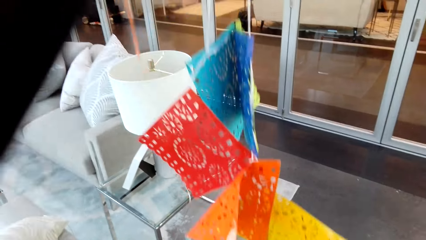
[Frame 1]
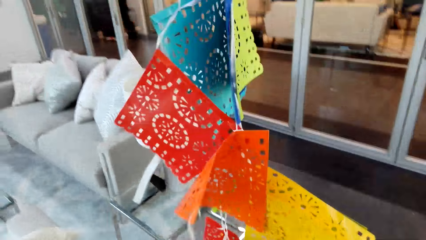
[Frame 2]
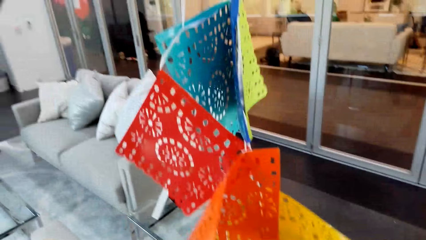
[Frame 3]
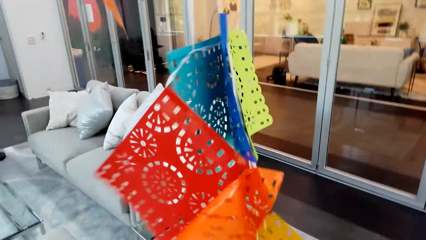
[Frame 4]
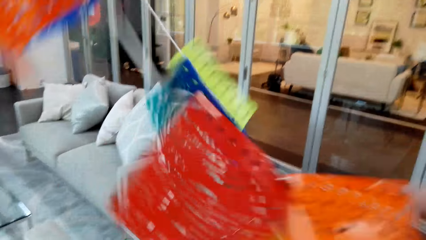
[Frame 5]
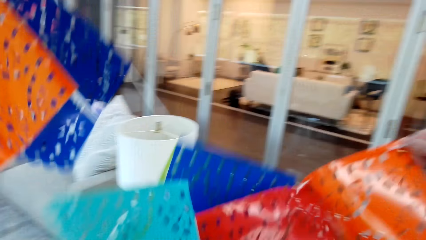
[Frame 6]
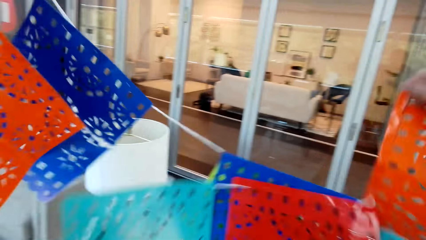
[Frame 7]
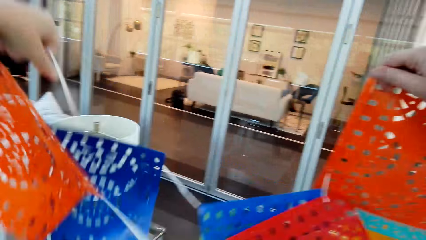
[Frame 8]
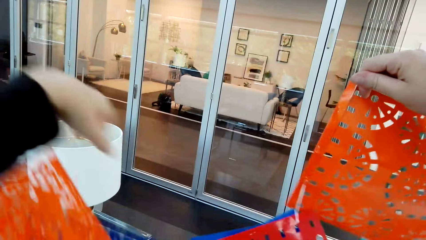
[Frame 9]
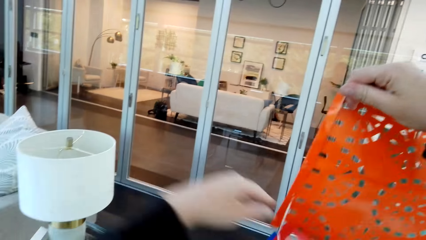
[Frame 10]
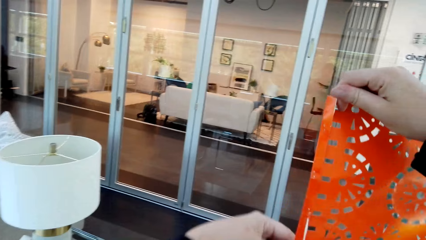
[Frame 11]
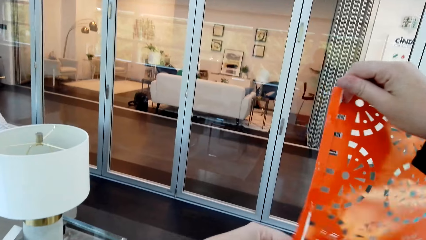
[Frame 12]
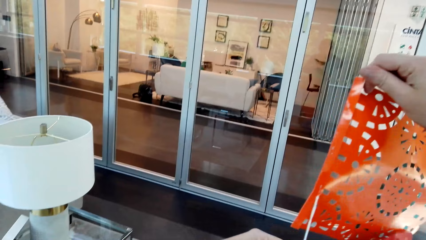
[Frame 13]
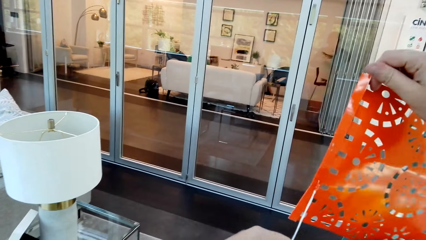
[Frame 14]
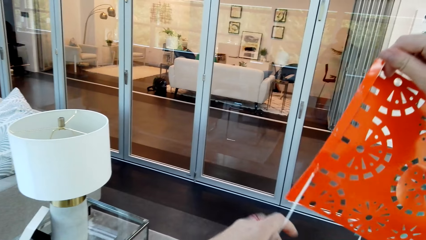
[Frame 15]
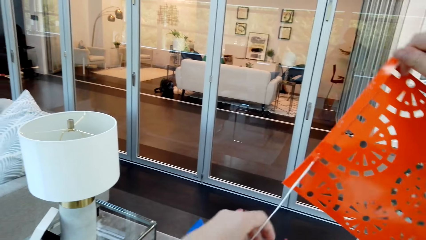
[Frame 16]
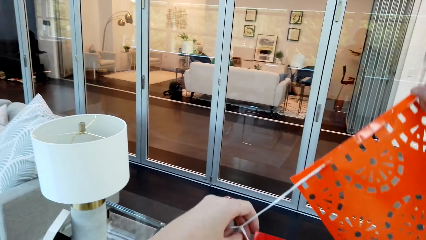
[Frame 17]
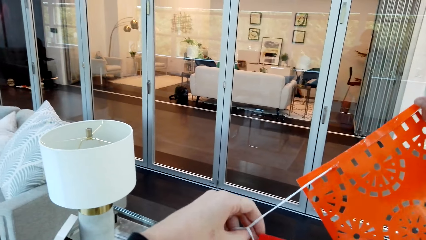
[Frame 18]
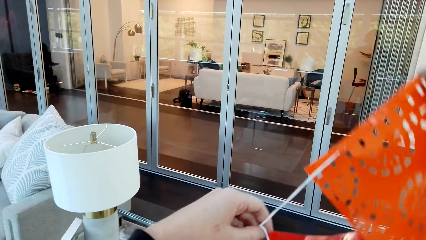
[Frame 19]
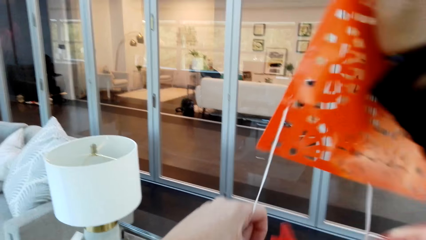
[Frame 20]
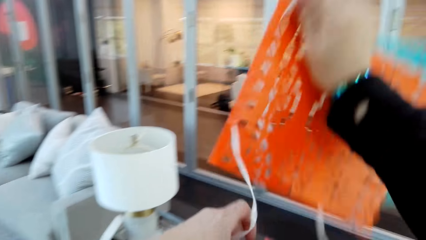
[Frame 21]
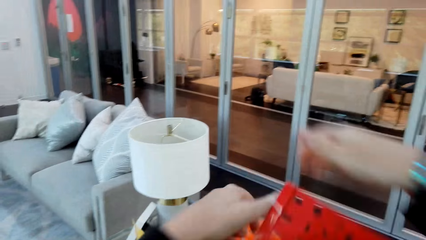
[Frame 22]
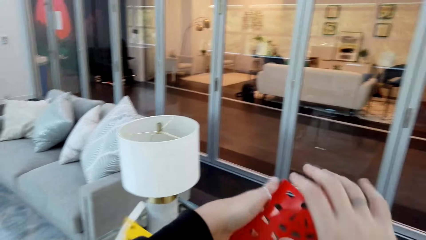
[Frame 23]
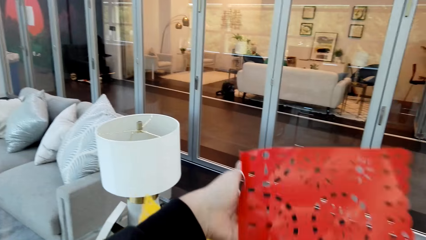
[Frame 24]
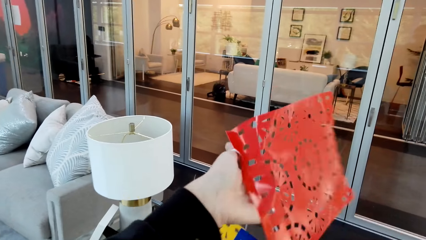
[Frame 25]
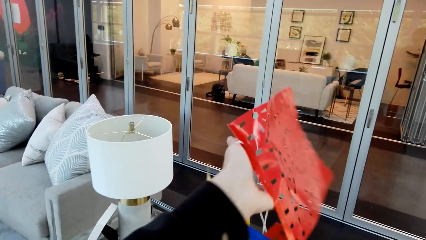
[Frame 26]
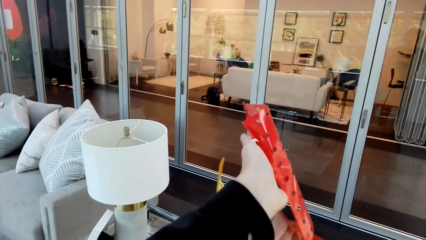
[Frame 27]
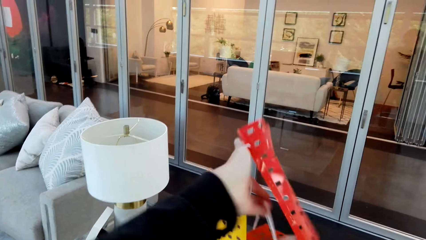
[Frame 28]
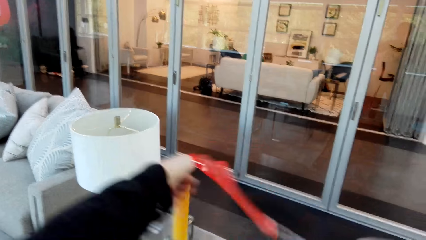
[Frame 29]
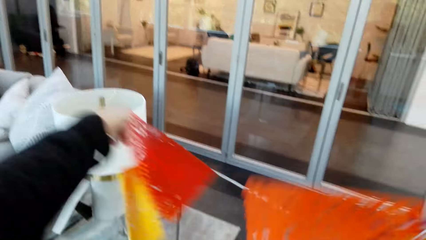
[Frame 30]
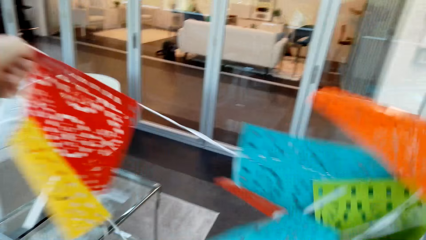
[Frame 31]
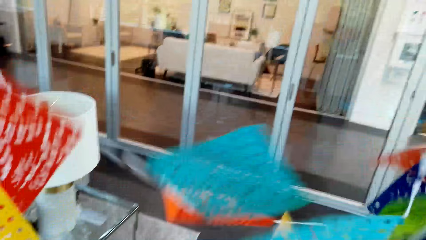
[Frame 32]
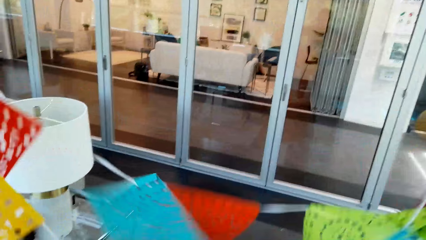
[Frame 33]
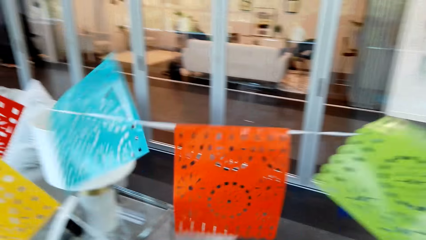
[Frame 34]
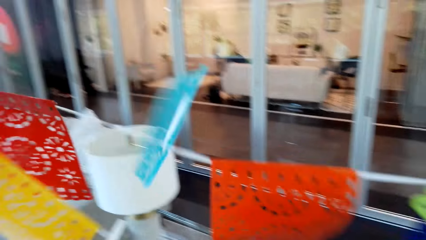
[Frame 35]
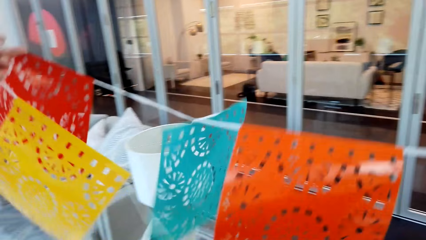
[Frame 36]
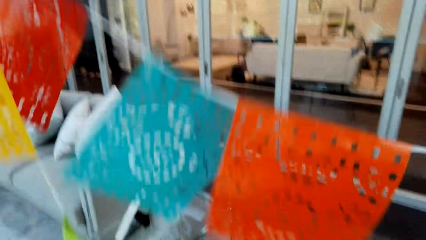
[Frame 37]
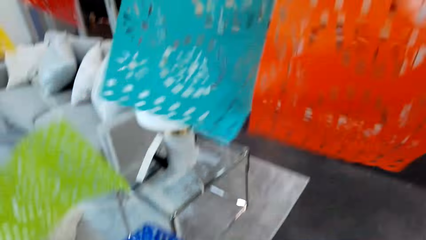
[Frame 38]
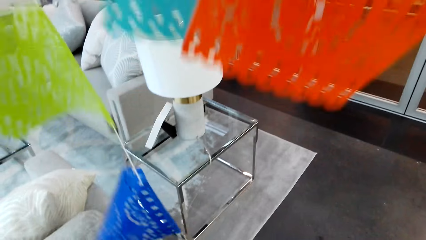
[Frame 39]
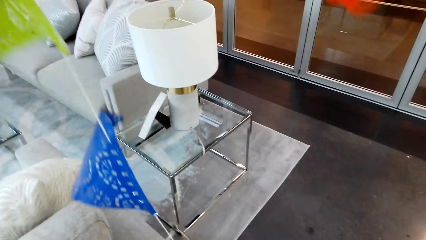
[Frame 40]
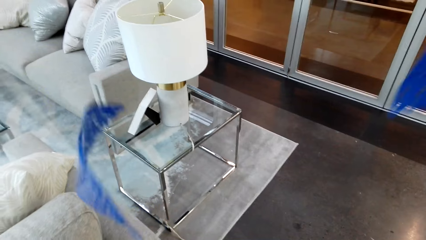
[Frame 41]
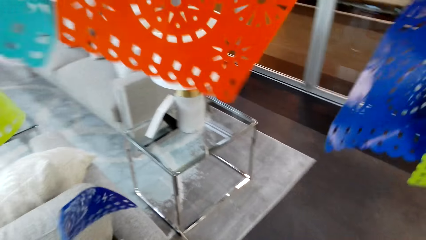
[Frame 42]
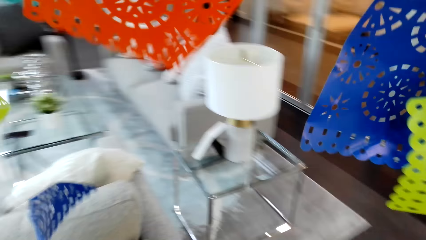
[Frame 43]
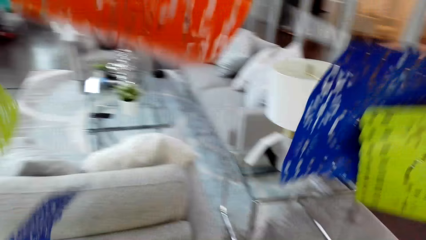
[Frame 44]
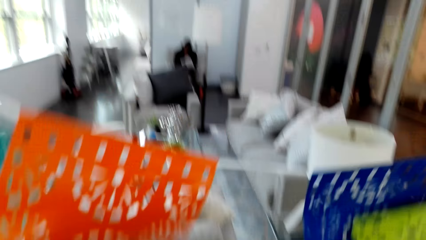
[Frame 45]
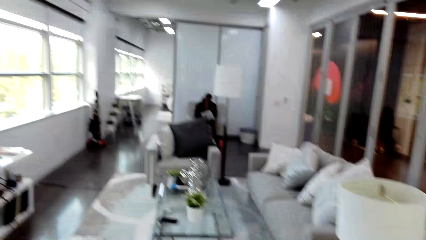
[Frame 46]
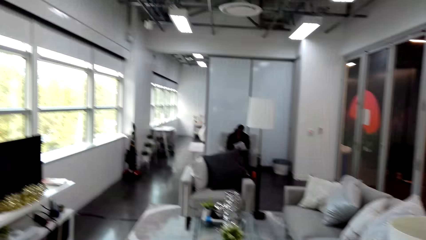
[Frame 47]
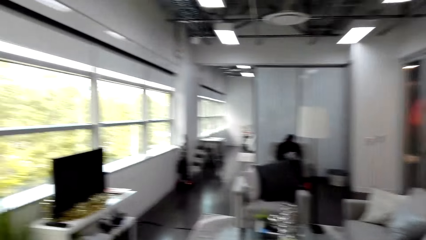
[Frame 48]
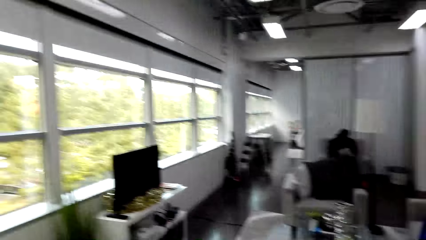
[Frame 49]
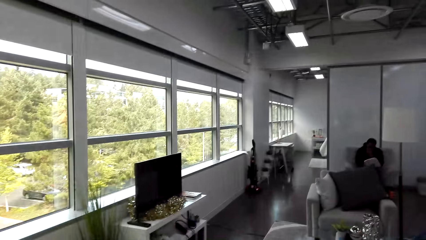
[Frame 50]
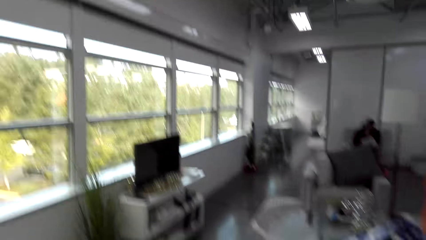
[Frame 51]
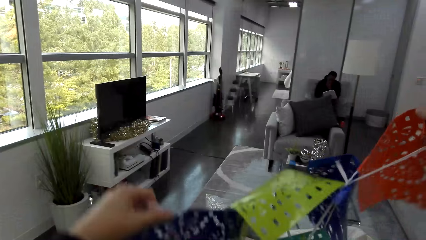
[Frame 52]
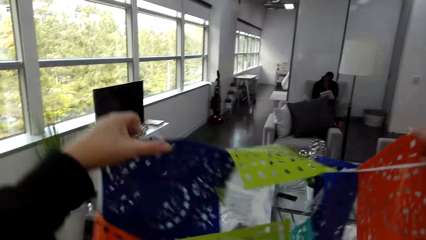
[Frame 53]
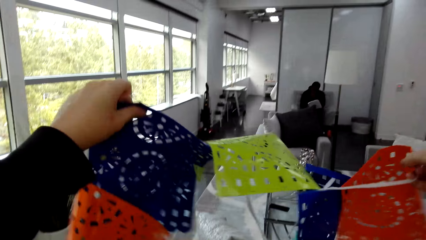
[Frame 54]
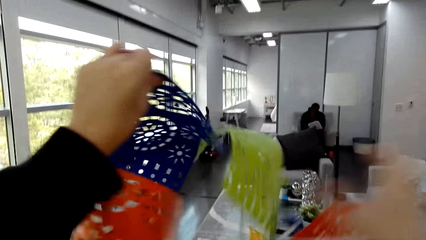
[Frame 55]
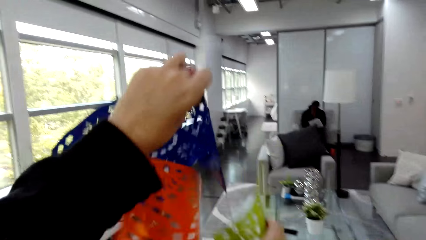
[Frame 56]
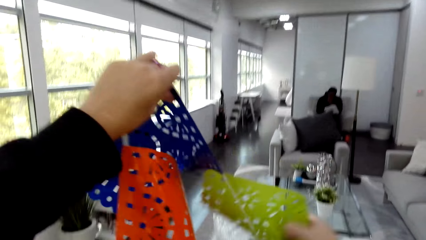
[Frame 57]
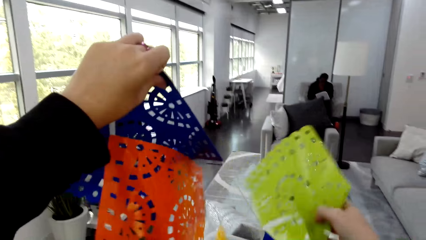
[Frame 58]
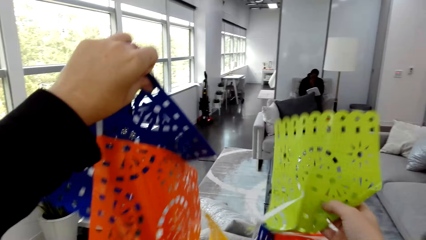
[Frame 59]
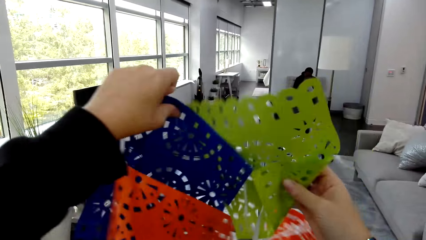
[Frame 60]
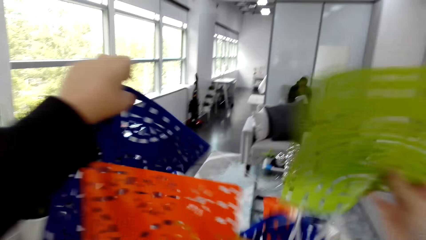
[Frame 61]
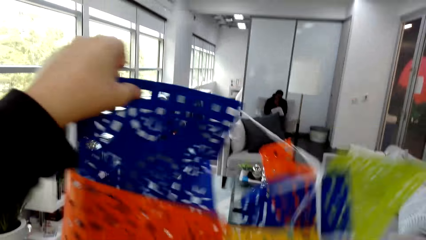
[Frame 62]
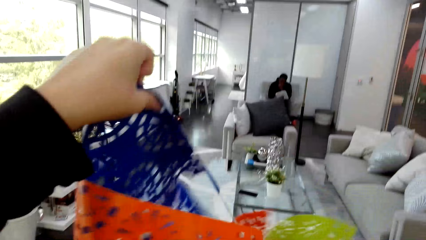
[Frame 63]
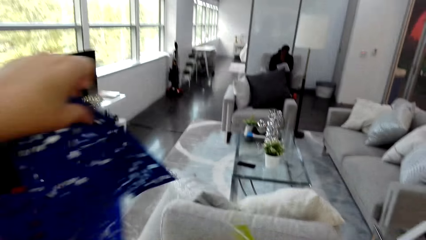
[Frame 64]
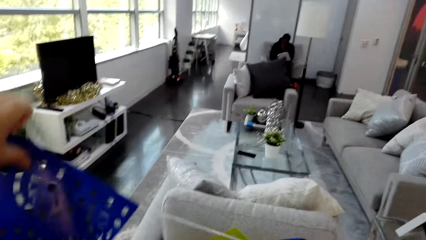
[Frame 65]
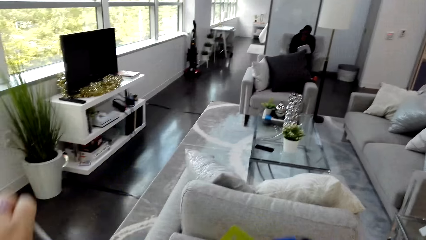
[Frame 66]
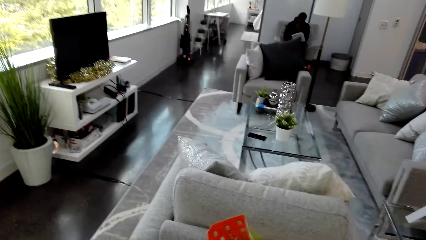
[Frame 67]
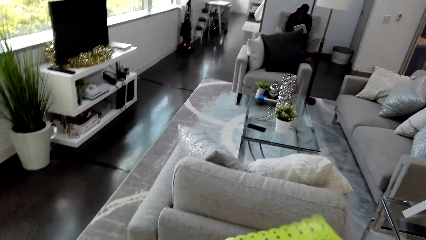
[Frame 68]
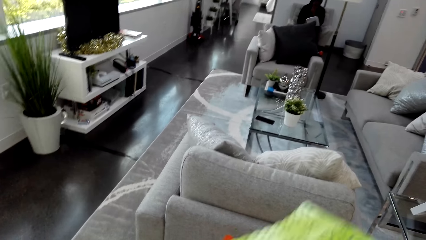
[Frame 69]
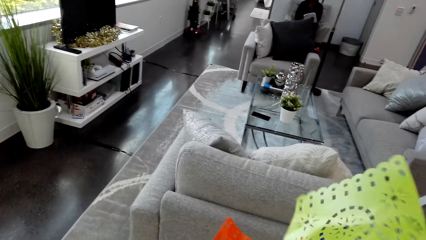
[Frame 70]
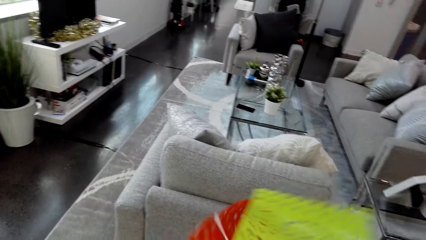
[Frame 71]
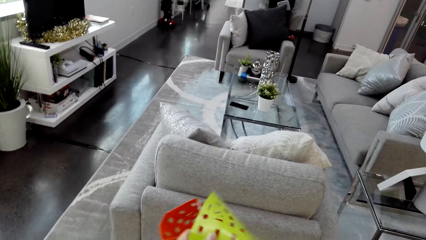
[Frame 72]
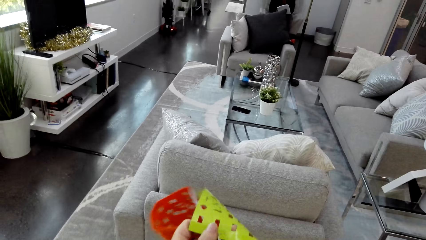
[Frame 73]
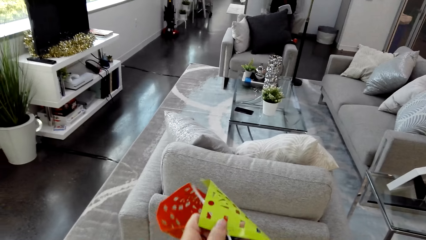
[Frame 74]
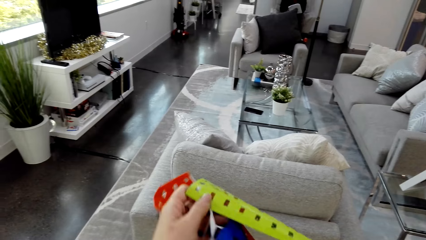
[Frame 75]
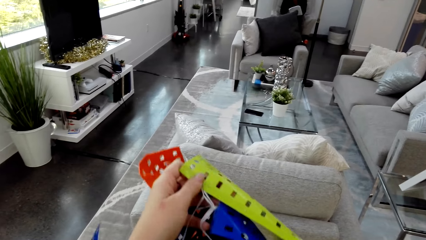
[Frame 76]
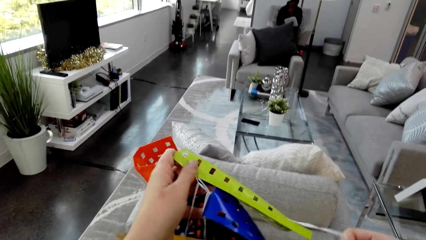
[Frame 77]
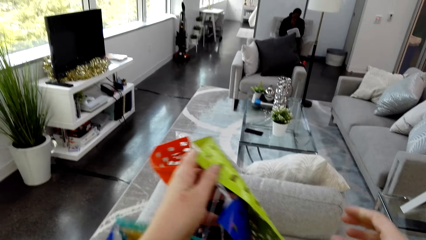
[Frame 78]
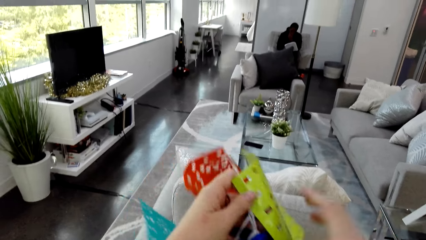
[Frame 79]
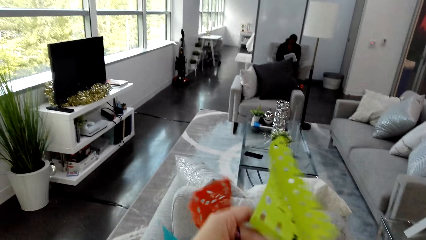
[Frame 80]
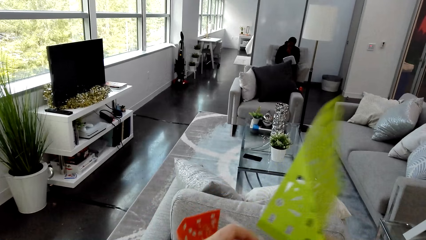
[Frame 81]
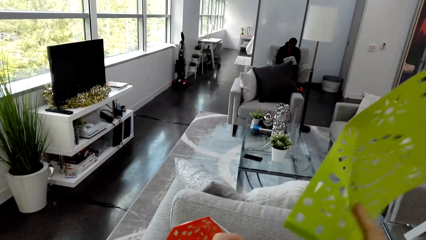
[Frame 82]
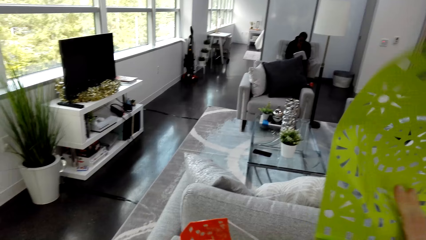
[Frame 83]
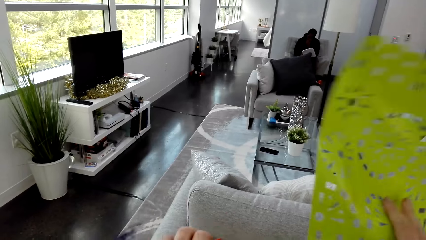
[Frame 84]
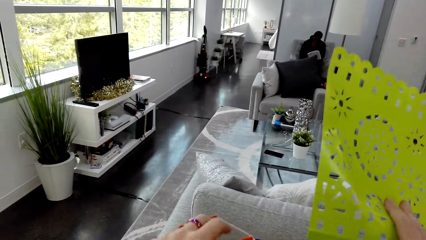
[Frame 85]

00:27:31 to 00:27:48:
The camera wearer looks around the room. They untangle the party decorations.
